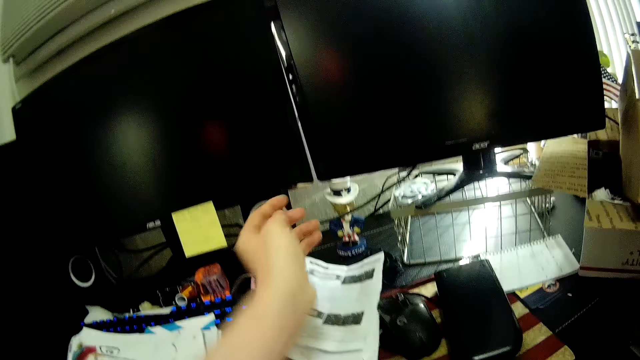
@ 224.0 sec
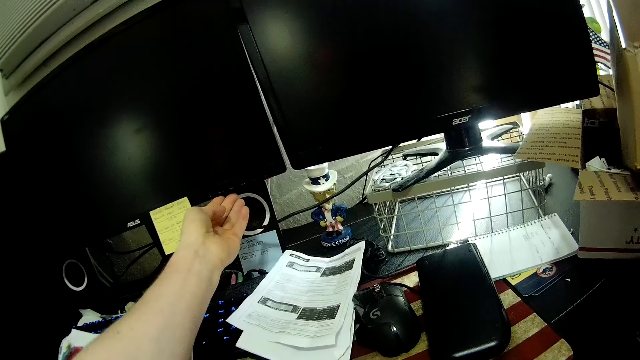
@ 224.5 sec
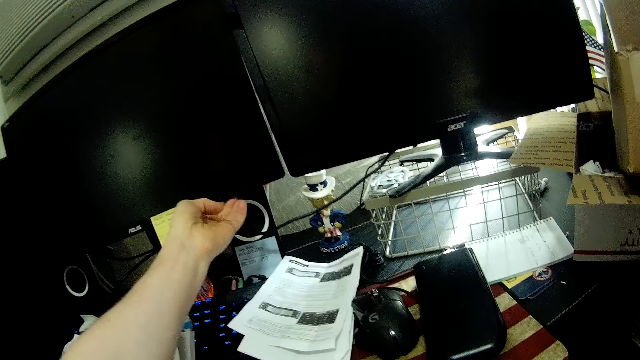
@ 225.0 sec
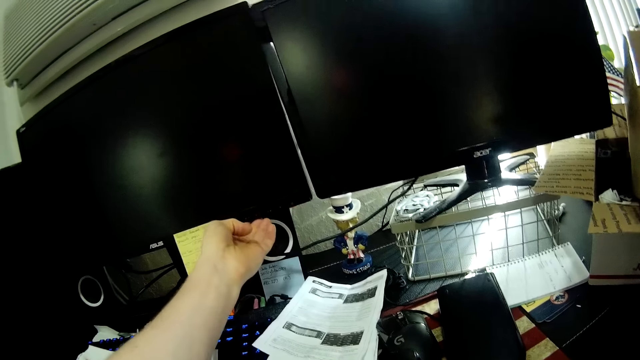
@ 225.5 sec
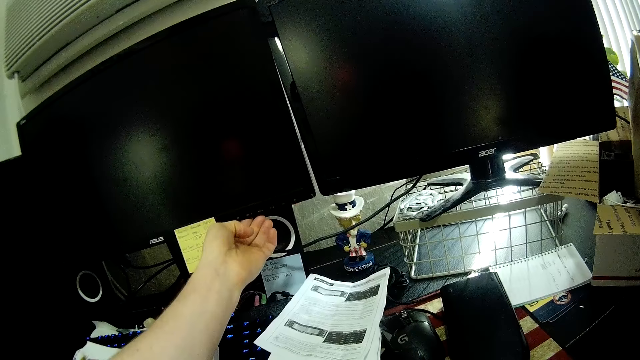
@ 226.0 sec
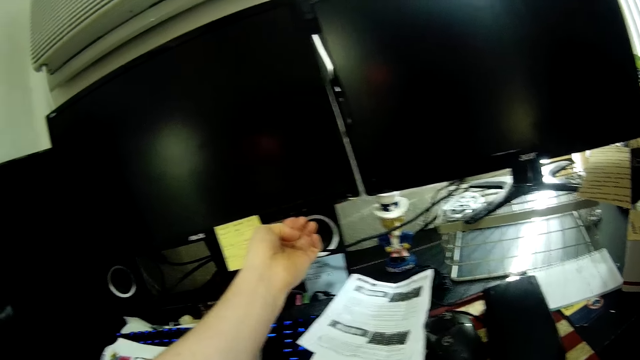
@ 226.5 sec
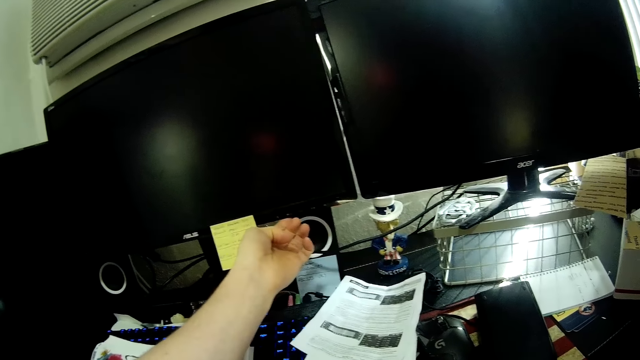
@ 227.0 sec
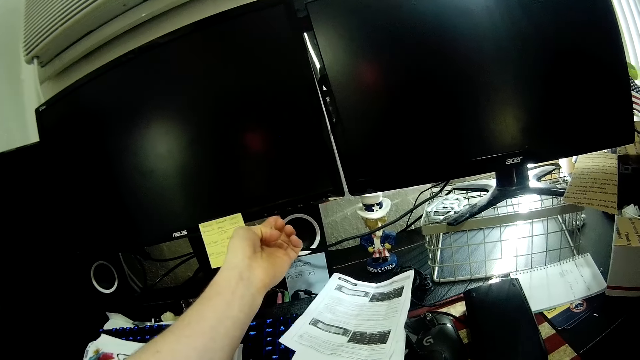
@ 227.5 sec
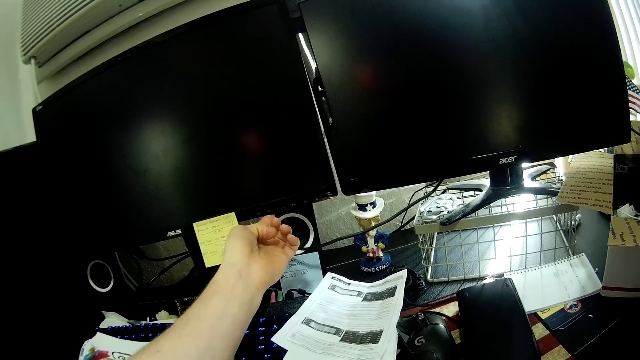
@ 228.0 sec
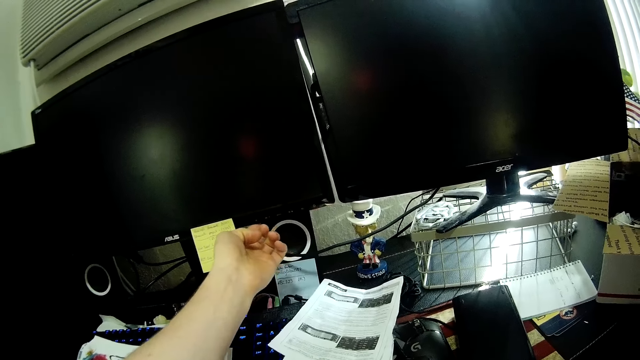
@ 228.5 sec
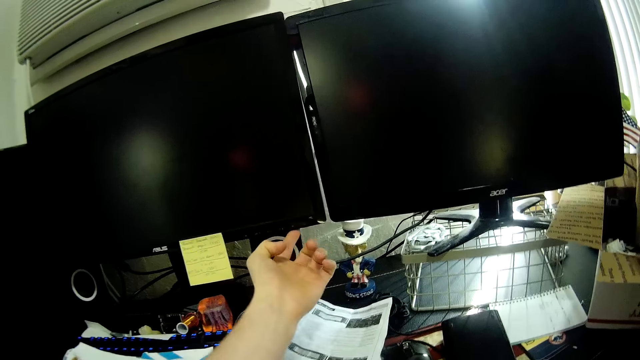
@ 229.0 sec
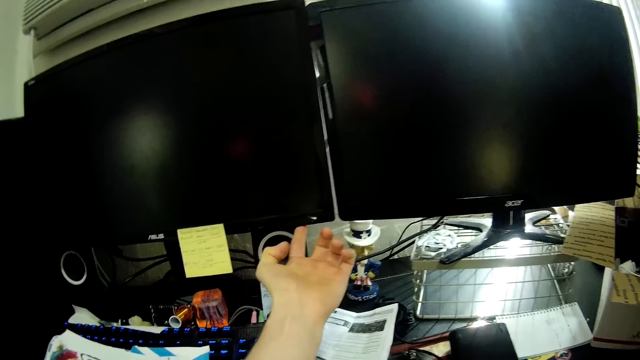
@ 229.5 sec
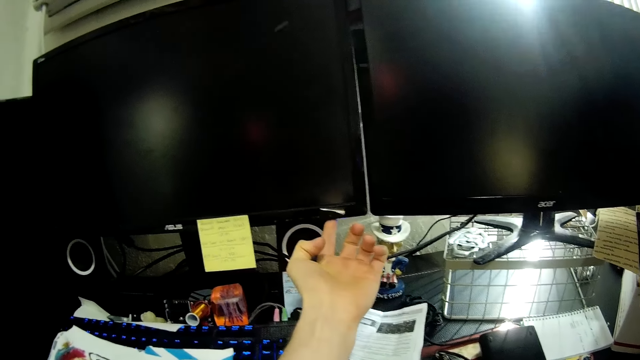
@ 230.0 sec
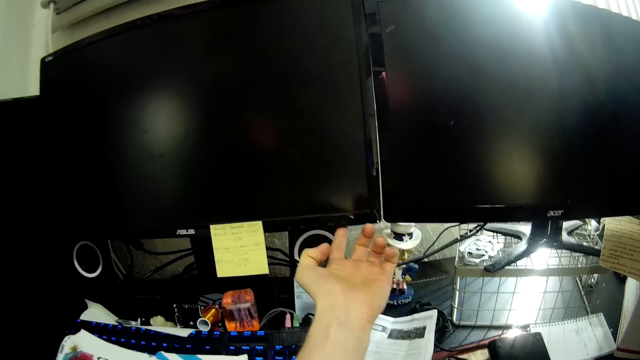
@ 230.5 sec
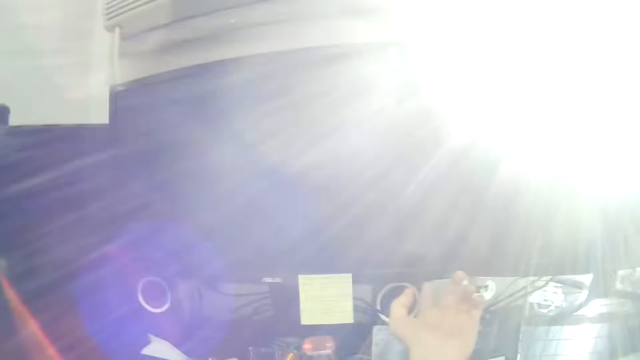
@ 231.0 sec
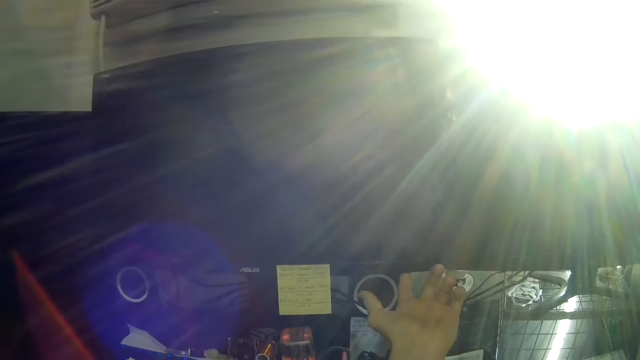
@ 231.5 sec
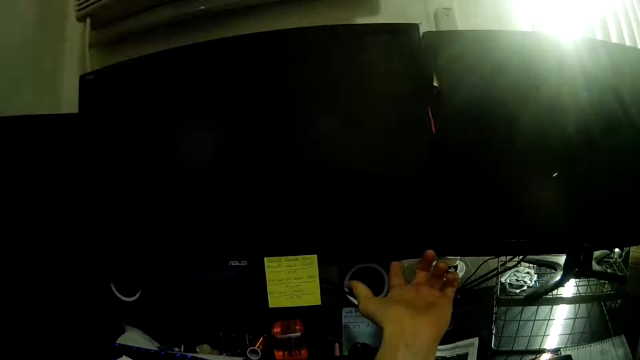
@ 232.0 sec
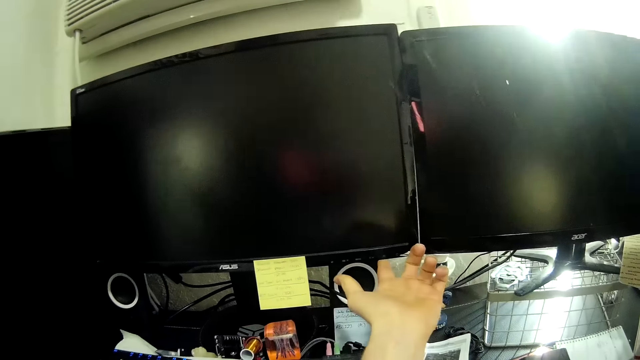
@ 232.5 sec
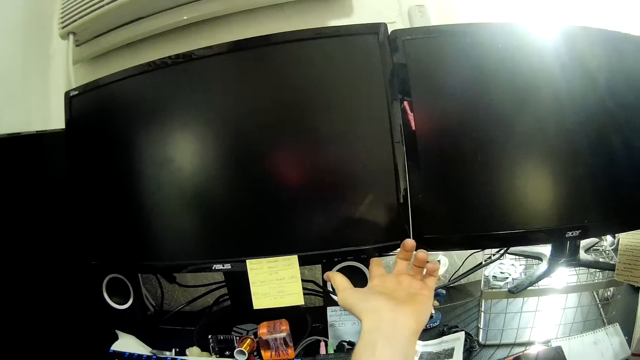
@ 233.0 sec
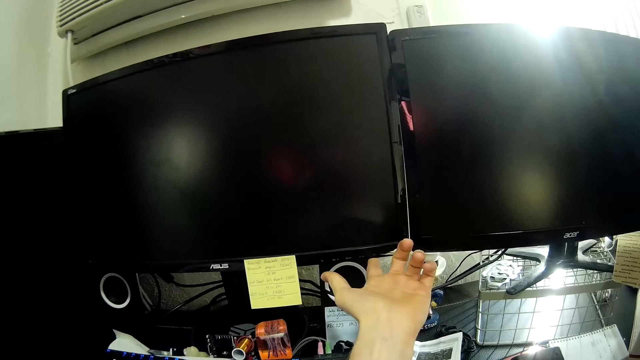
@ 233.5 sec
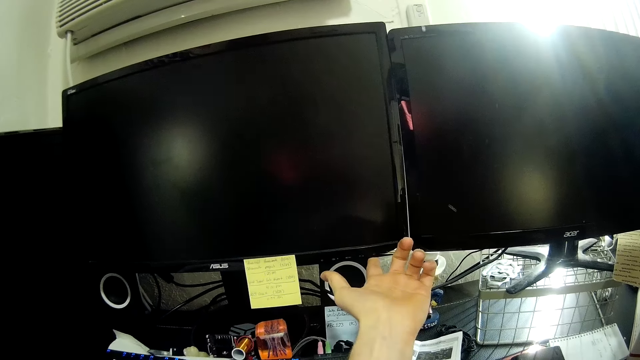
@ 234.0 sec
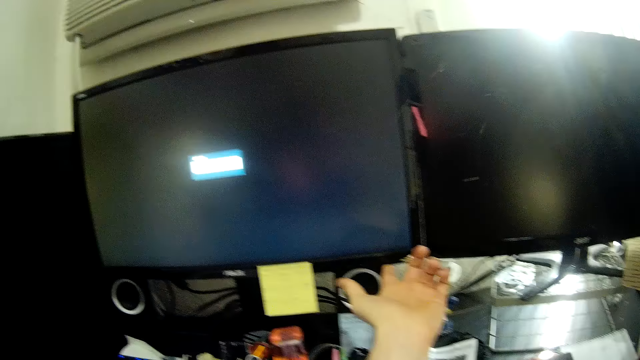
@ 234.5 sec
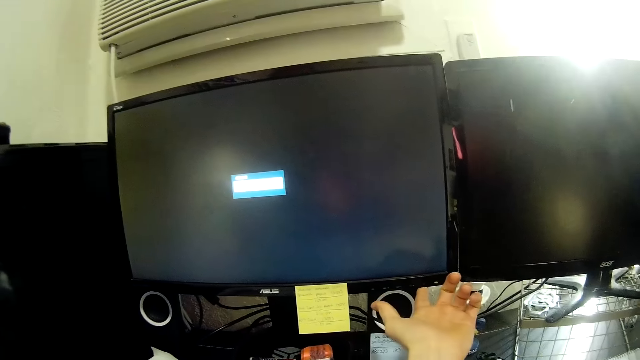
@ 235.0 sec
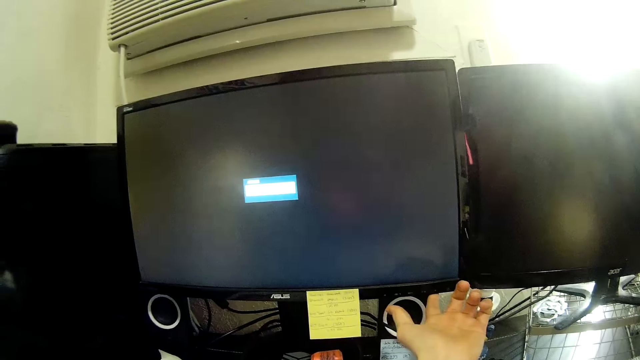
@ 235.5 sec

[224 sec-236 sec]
The camera wearer operates the desktop monitor. They turn on the computer monitor.

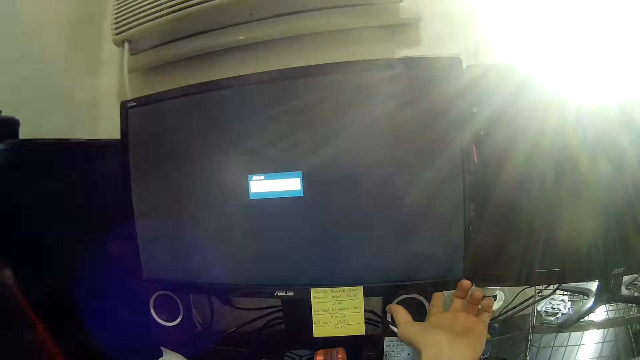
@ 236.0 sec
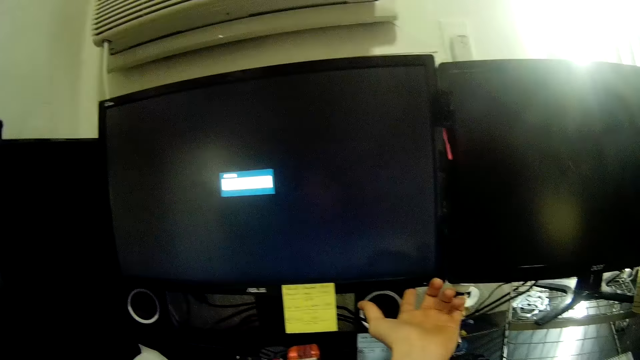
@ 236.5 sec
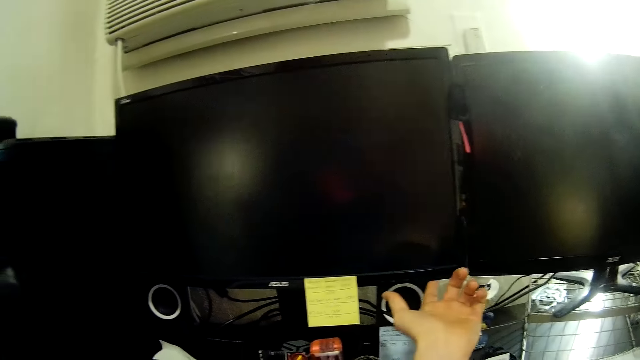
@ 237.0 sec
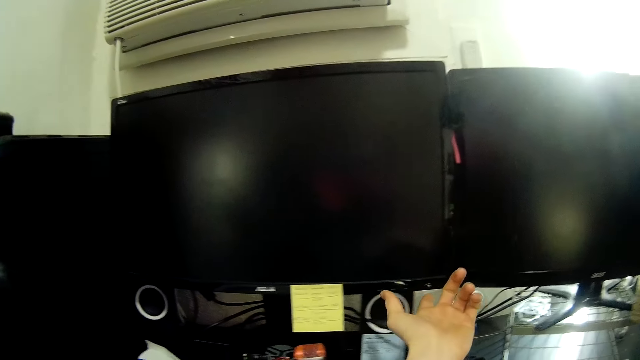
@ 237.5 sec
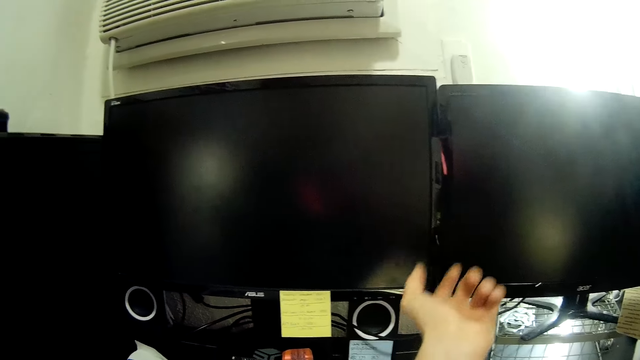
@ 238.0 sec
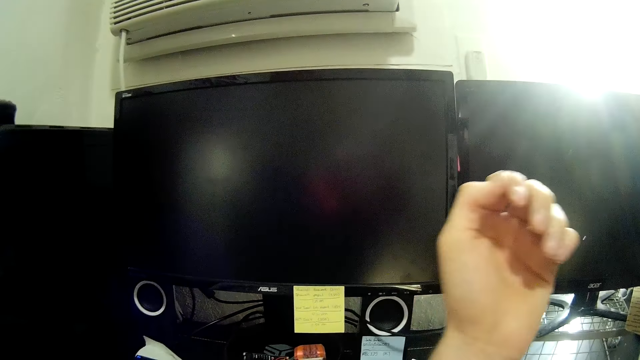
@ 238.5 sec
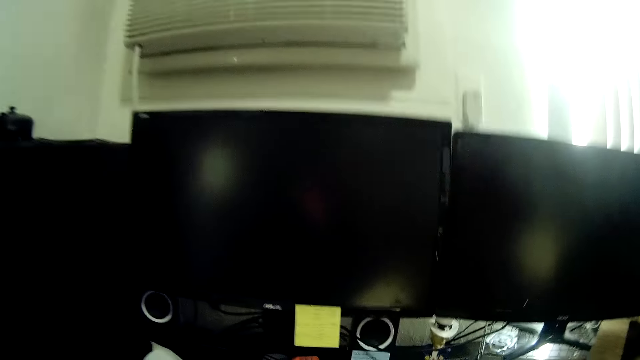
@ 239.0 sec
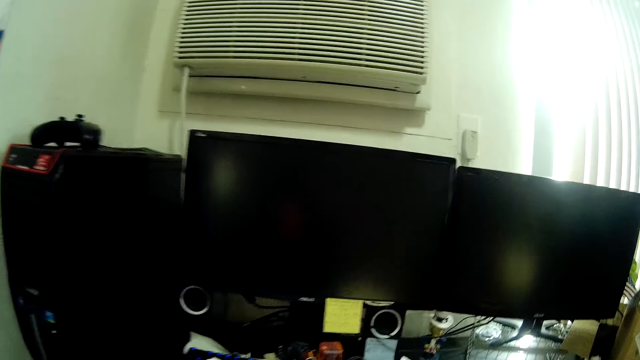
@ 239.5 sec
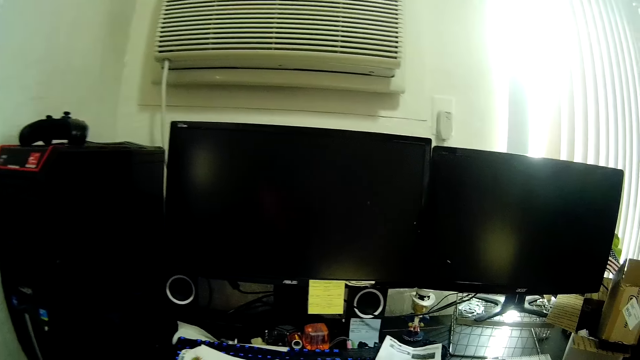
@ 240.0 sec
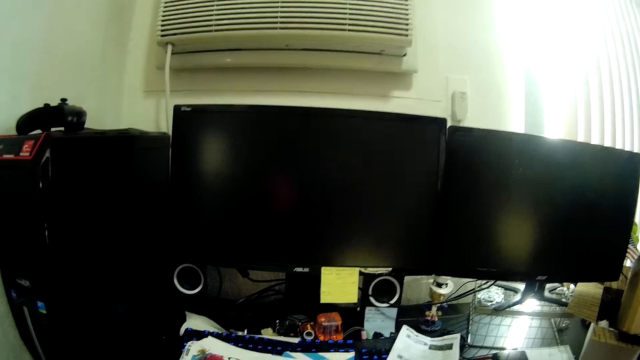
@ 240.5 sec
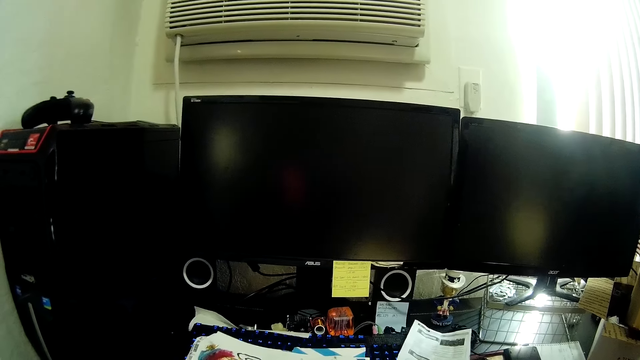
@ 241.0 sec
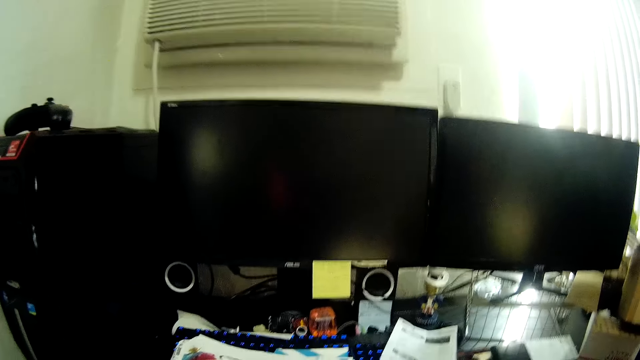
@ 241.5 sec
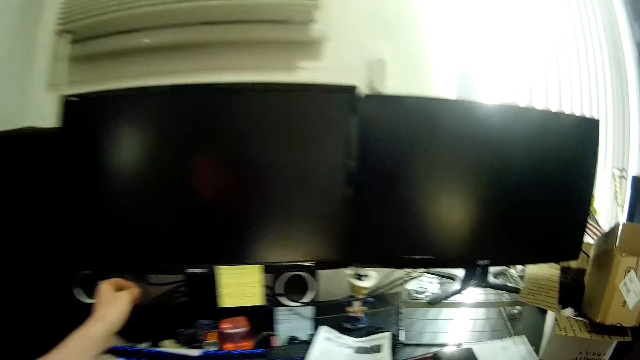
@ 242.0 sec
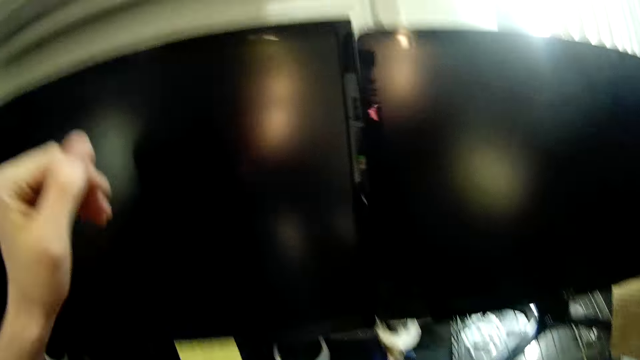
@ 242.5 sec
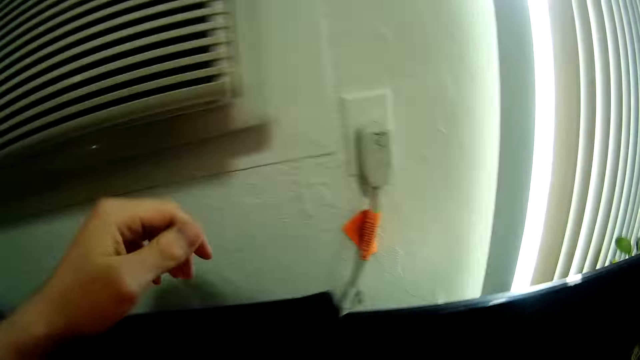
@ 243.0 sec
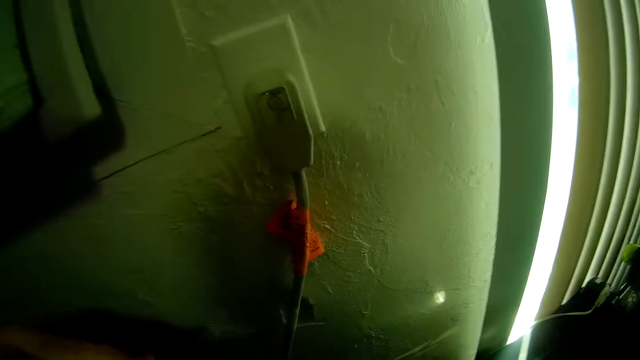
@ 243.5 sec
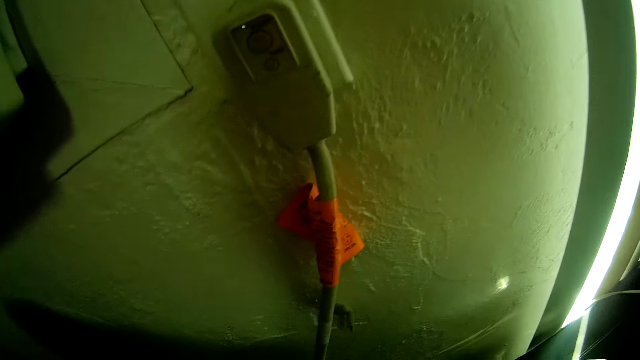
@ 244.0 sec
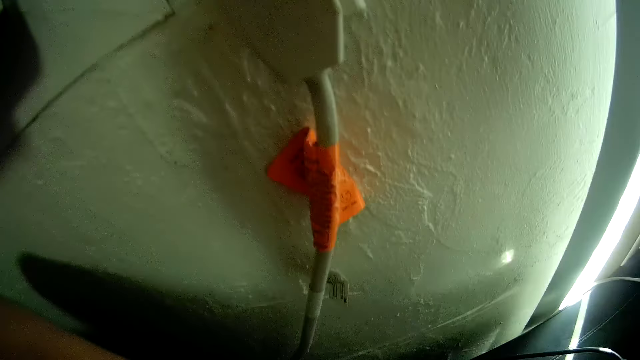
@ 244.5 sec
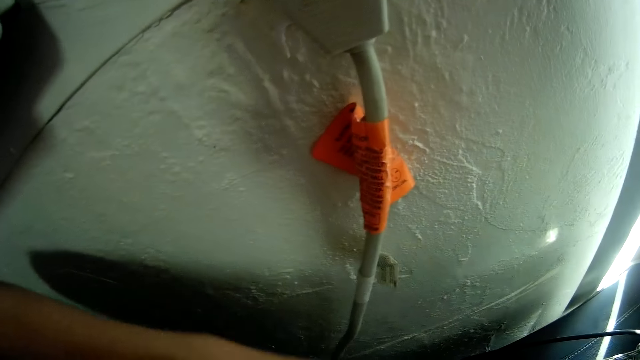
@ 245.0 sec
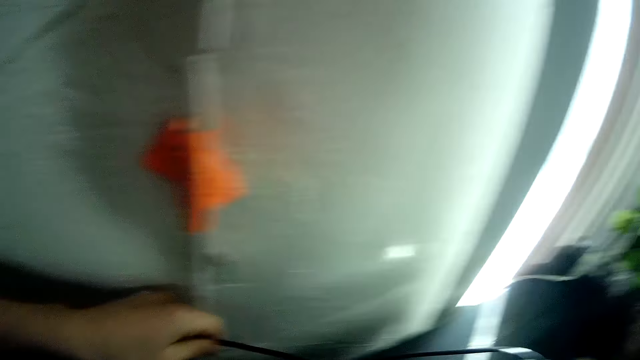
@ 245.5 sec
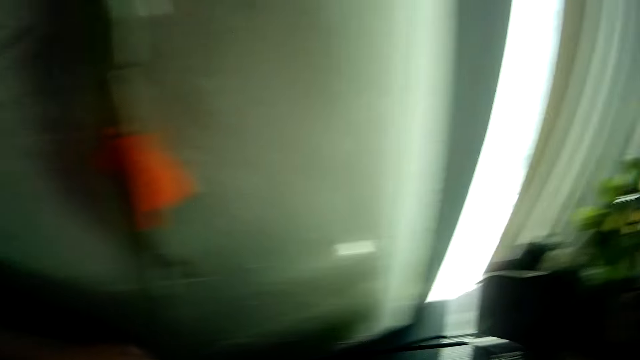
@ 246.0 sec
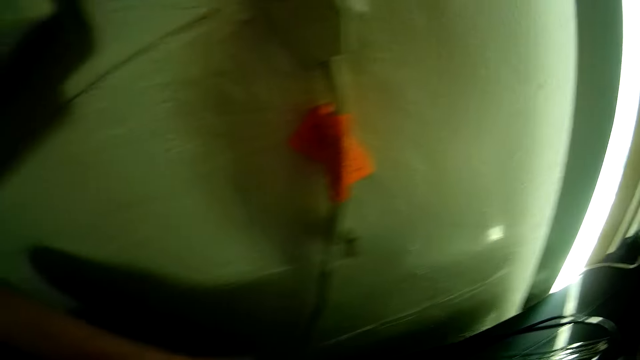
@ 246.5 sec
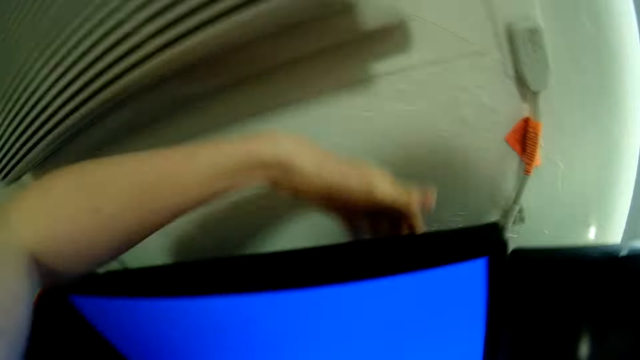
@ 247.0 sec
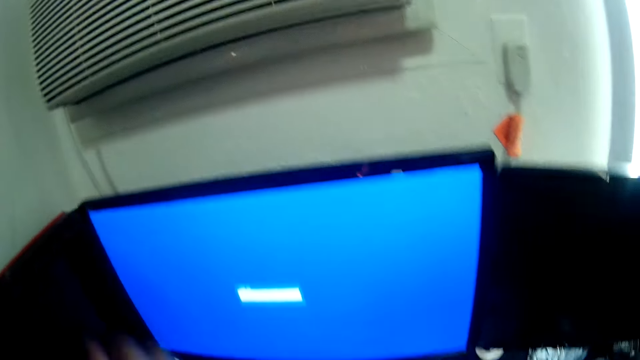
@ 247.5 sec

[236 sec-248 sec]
The camera wearer places his hand on the table. He moves his hand at the back of the computer monitor. He adjusts some cables behind the desktop monitor. He pulls a cable.
